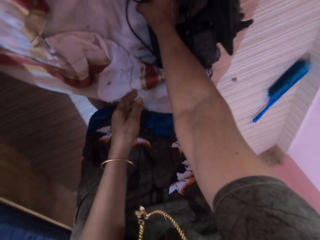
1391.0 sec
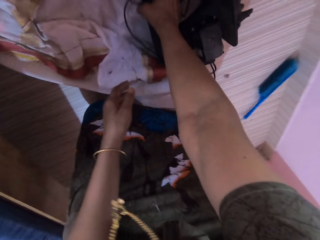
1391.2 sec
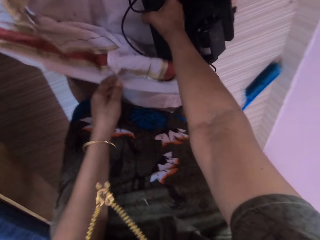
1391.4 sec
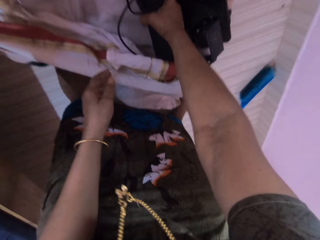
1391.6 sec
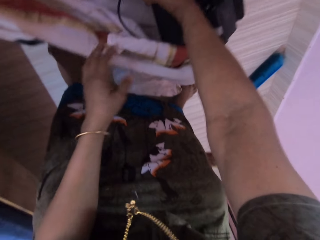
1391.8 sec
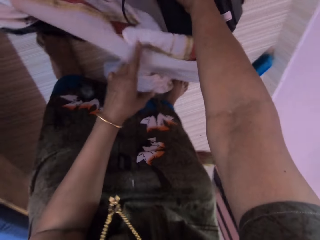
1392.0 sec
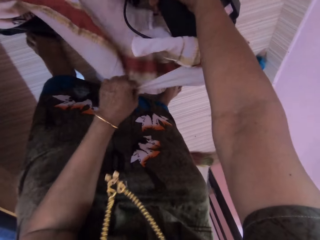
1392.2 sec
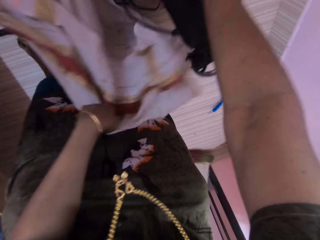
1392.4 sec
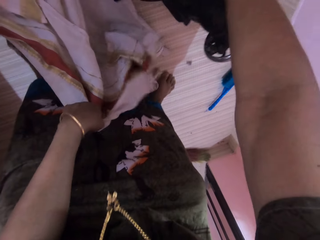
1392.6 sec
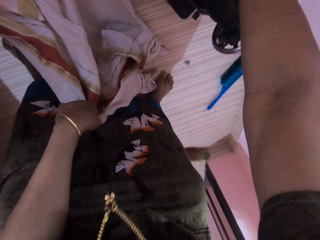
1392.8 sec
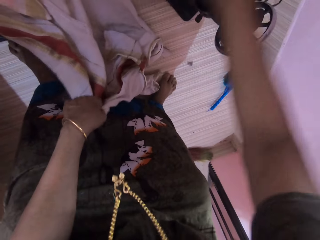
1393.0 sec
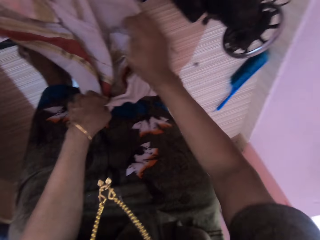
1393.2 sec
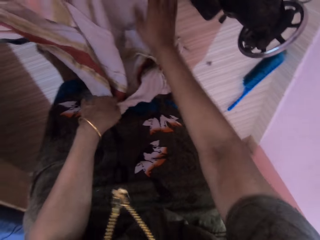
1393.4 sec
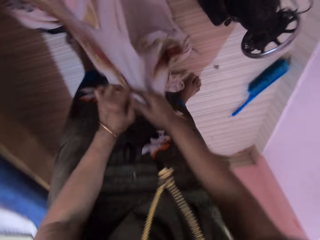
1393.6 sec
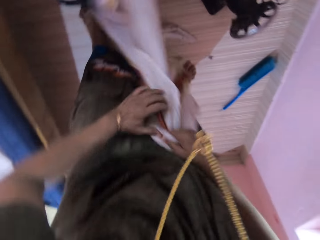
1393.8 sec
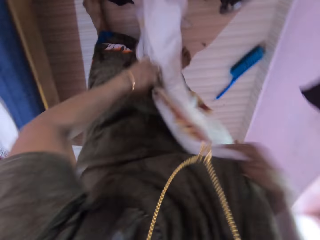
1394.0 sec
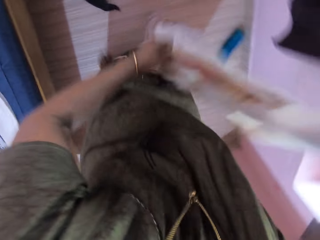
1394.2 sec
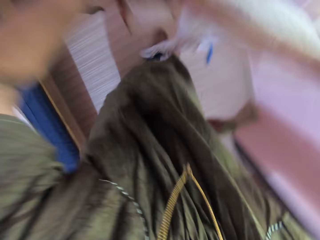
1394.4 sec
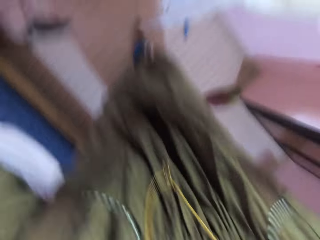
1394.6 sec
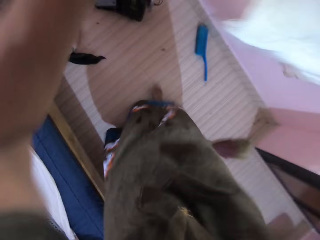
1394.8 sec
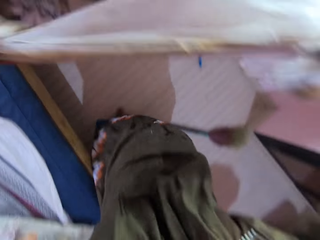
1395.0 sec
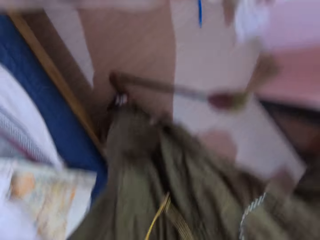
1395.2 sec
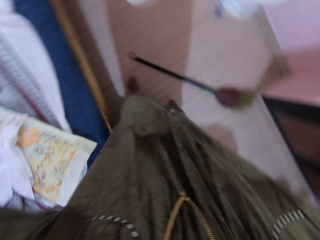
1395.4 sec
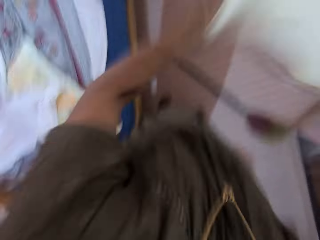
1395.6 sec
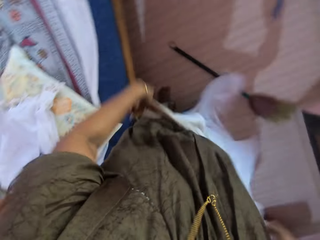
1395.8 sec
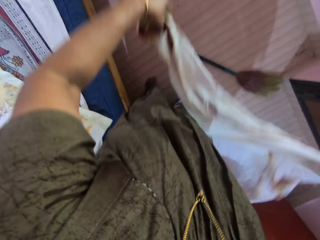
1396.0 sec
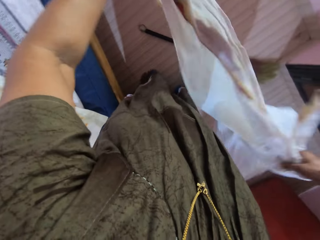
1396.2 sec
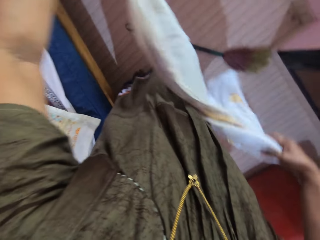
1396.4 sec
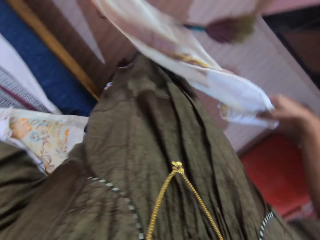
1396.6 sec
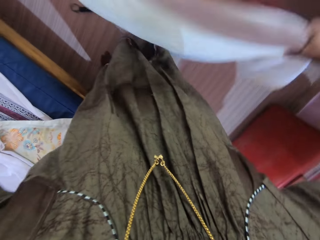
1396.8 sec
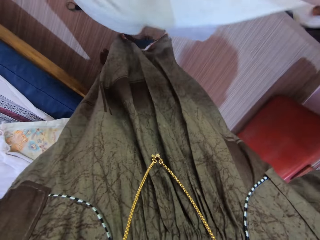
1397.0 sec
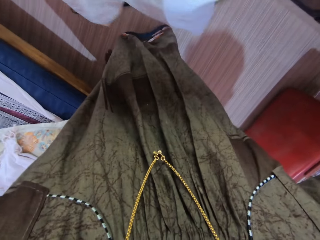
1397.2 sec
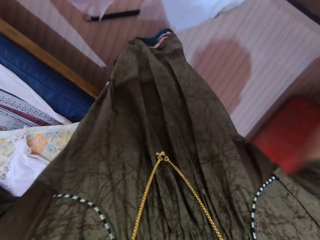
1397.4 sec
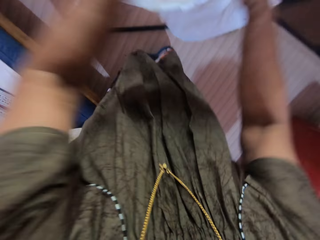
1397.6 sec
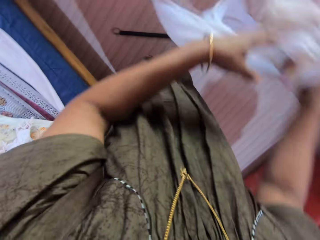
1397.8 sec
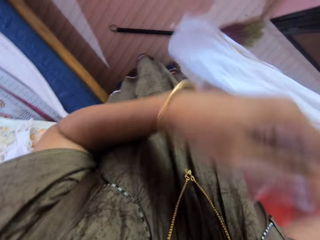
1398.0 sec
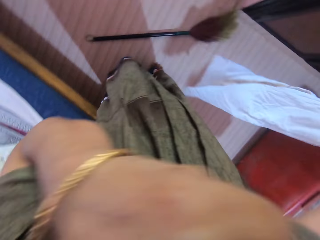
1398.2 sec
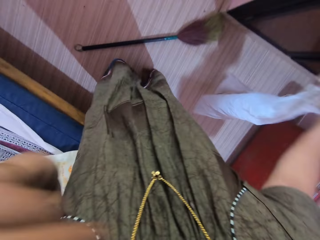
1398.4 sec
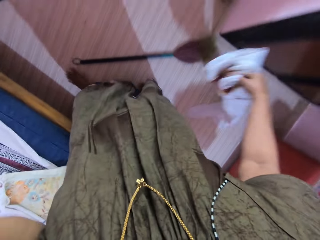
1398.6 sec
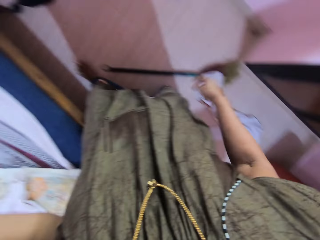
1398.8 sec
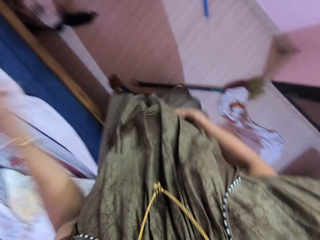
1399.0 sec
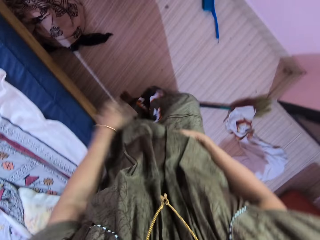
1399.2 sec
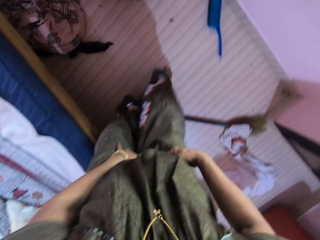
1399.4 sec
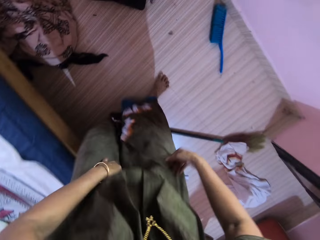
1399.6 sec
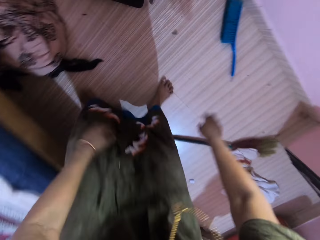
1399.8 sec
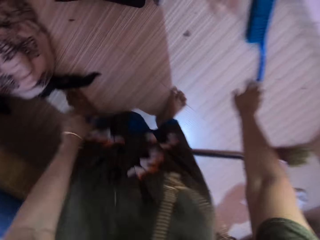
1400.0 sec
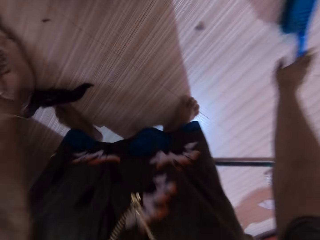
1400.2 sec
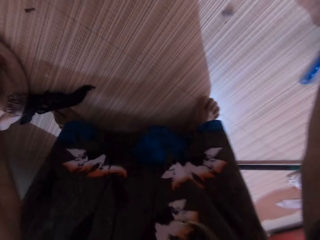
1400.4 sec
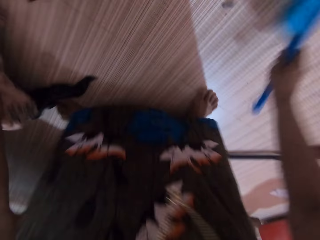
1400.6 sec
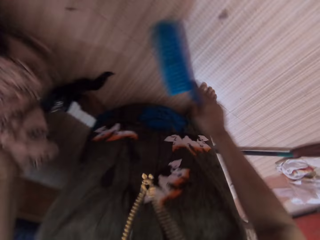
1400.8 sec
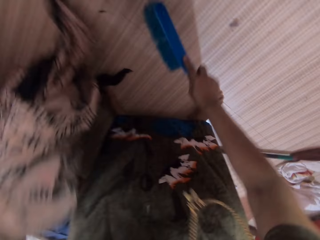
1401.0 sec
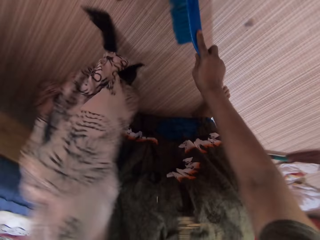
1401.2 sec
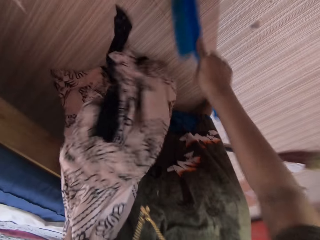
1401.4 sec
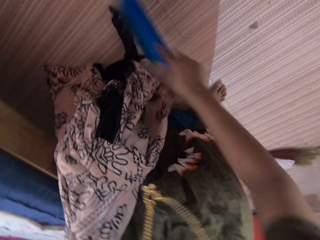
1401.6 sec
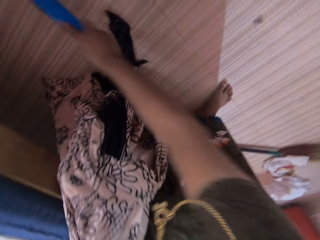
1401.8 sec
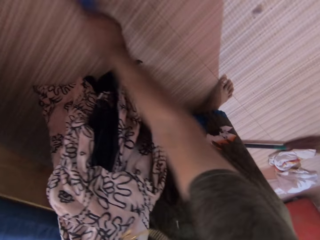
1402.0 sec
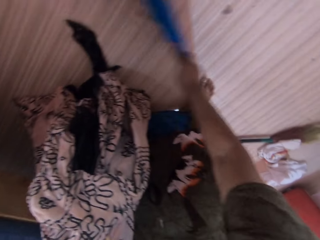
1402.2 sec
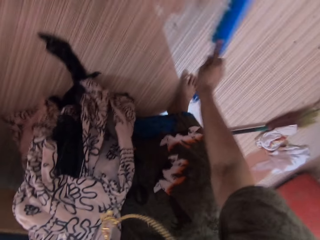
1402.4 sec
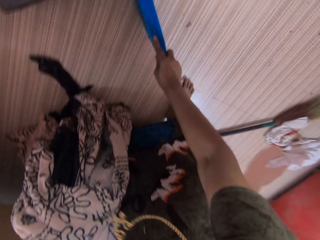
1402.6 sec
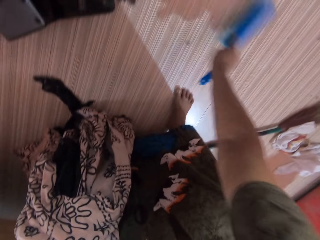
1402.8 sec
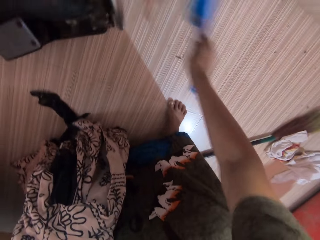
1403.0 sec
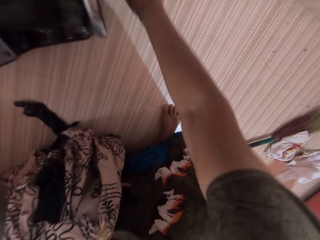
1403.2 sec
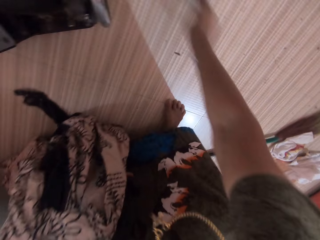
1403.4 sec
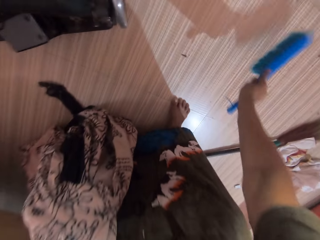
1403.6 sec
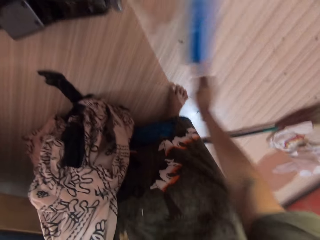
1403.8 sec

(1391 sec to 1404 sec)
The camera wearer lifts the sewing machine a bit with her right hand. She moves the sewing machine. She picks up another cloth from the floor with both her hands. She dusts the second cloth with both her hands. She drops the second cloth on the floor with her right hand. She bends down. She picks up the cleaning brush with her right hand. She picks up the first cloth with her left hand. She sweeps the floor with the cleaning brush.

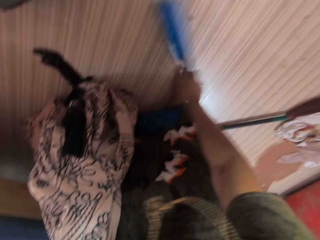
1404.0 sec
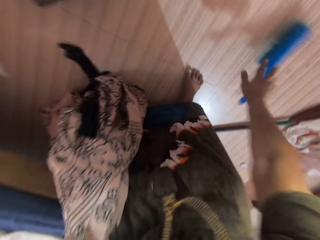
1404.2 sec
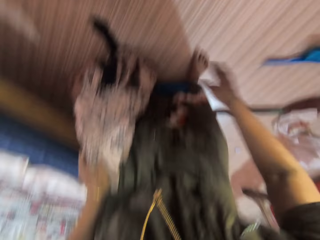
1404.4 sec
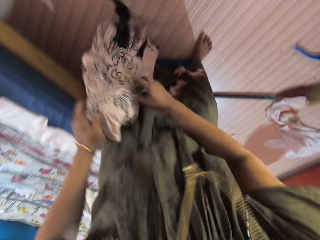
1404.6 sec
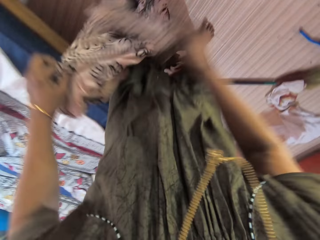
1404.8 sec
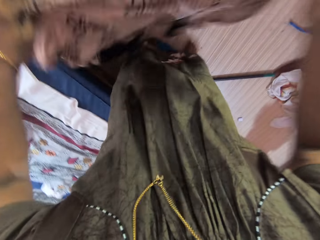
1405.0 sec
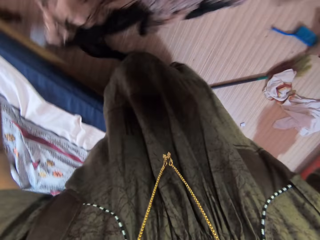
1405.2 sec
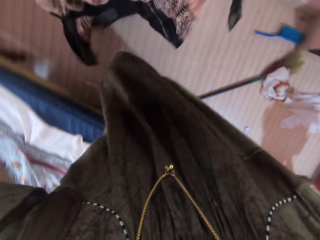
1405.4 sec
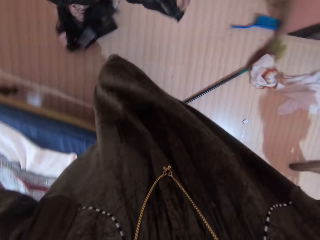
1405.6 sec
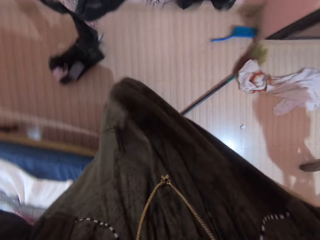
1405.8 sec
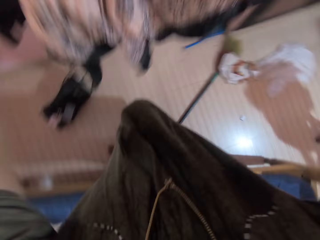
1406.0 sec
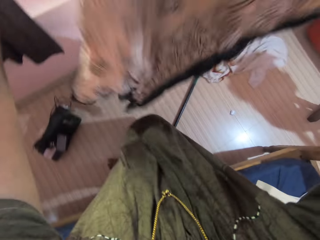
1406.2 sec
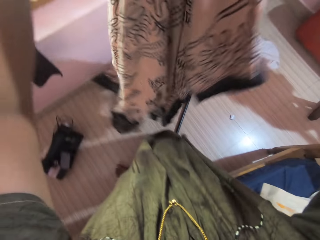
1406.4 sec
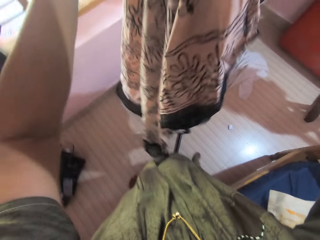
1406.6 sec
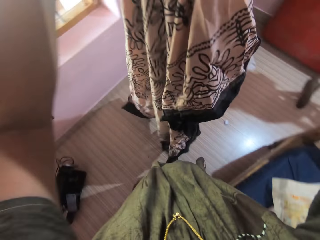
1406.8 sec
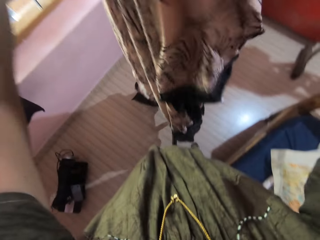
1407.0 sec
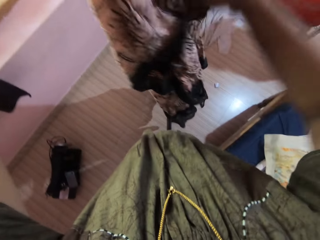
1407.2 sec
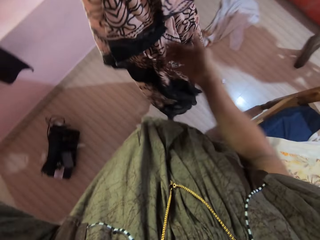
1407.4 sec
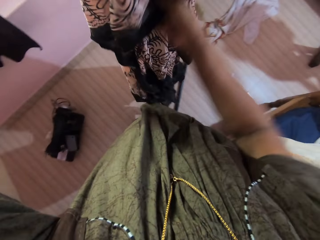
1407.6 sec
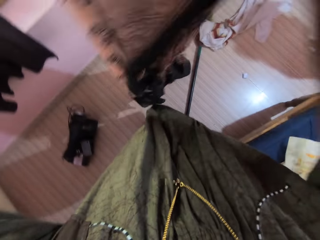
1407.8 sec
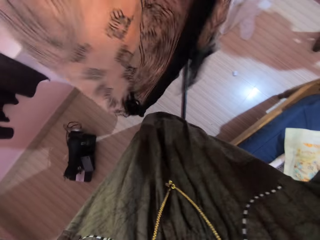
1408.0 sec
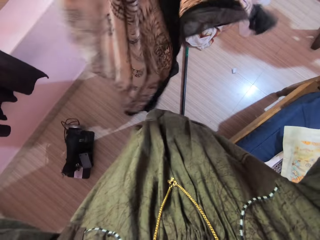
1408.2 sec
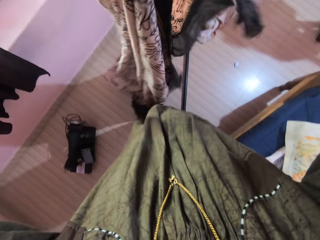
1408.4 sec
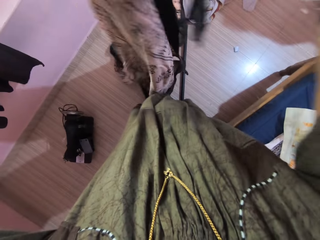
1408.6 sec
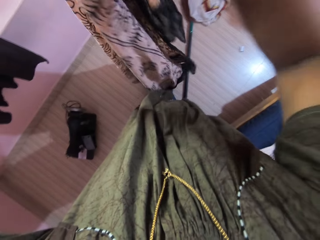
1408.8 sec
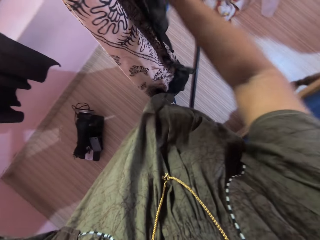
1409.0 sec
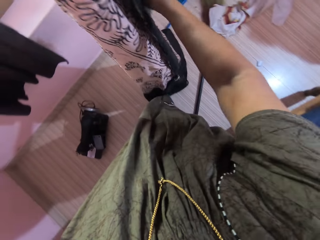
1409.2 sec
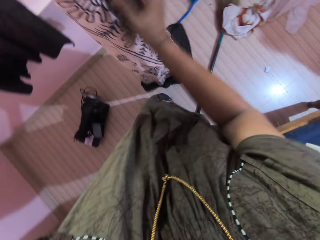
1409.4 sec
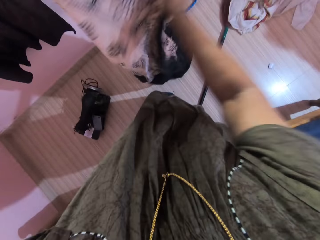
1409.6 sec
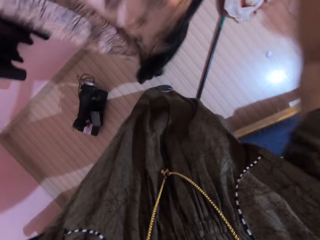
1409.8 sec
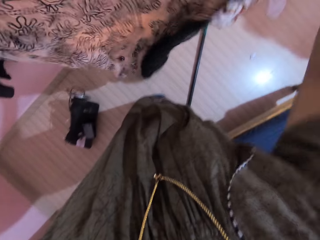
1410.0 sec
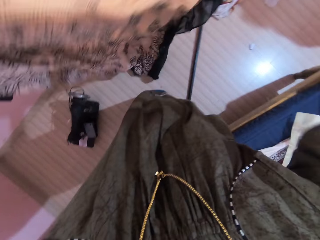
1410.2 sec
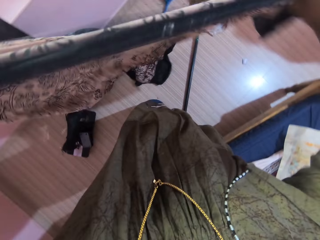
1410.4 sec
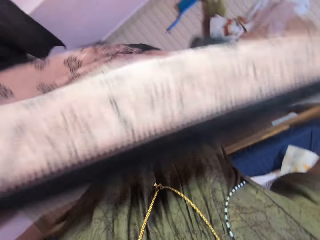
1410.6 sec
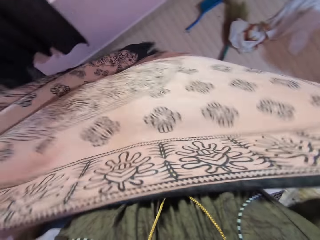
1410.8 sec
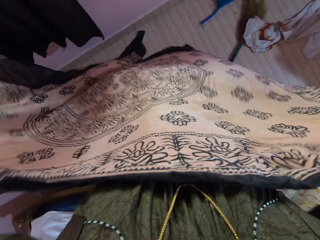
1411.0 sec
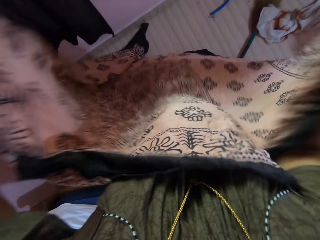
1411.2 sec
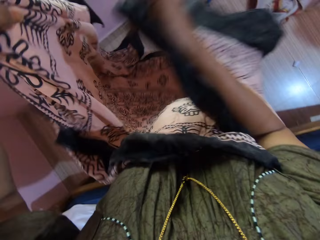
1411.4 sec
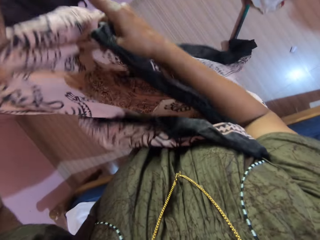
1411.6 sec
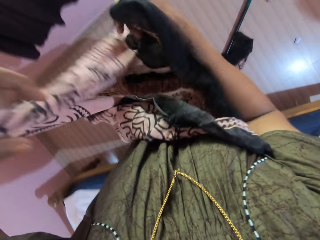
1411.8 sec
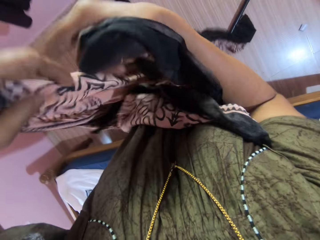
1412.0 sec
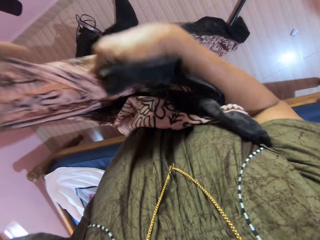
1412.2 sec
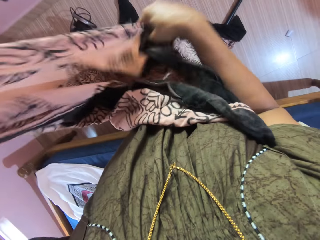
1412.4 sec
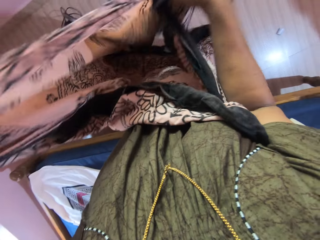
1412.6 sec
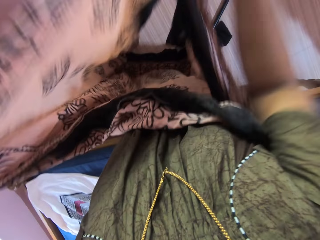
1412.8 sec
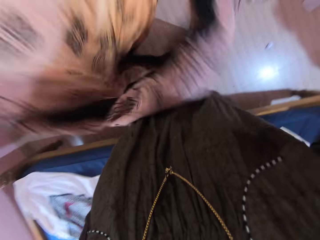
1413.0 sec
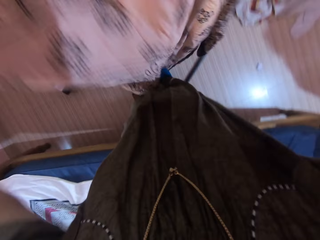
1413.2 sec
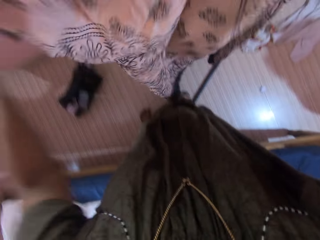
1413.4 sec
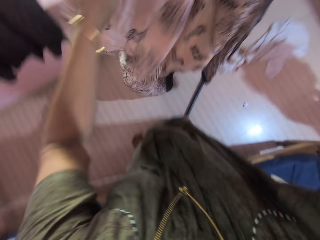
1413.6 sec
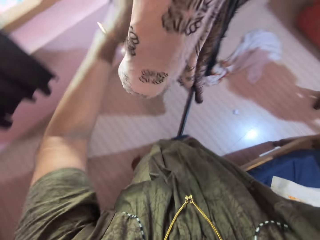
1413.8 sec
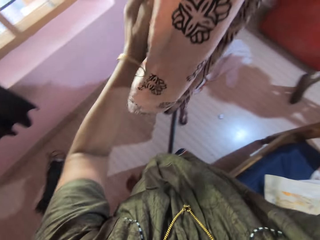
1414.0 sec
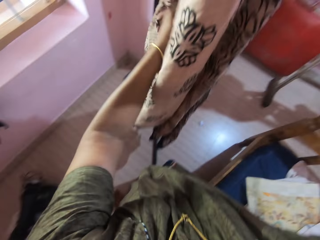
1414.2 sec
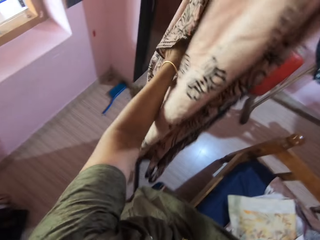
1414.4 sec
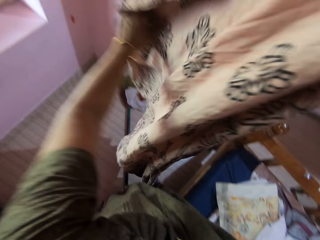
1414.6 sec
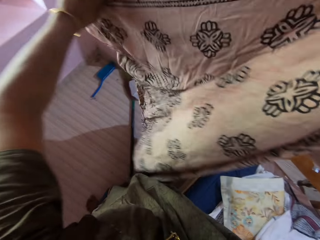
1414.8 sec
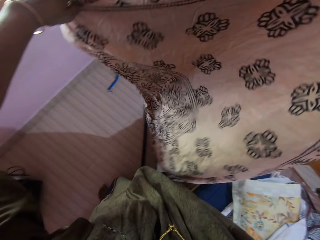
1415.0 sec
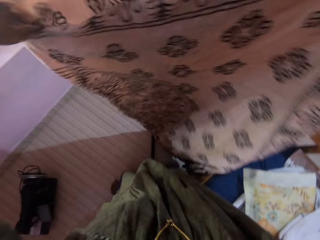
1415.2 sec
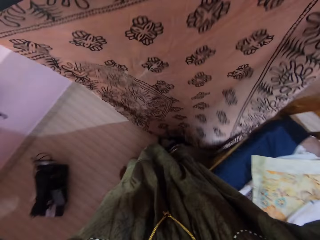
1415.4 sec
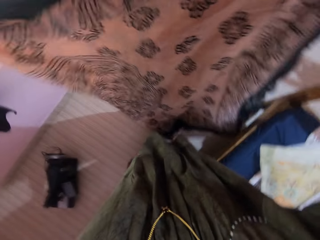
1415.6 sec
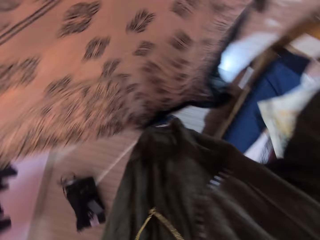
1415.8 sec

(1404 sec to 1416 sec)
The camera wearer drops the cleaning brush on the floor. She picks up the first cloth with her left hand. She drops the cloth. She folds the first cloth with both hands. She folds the cloth.
